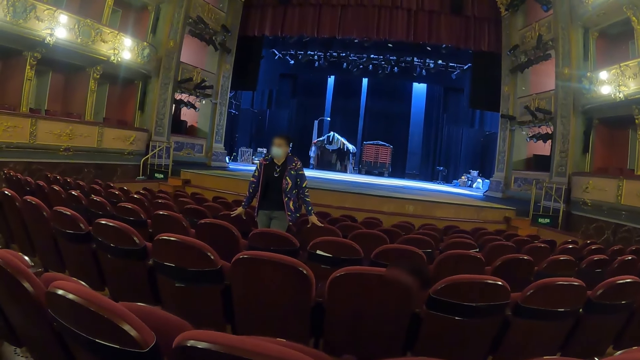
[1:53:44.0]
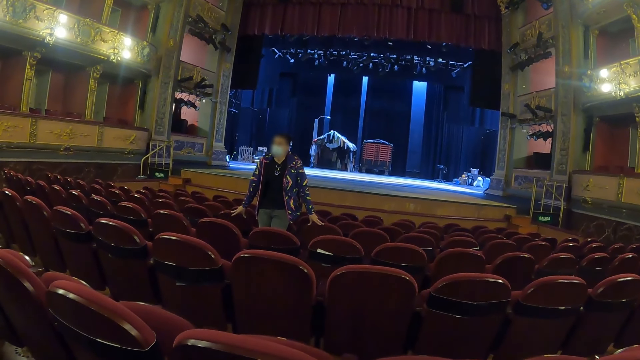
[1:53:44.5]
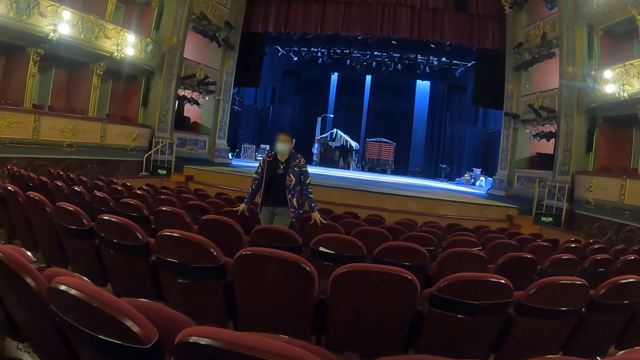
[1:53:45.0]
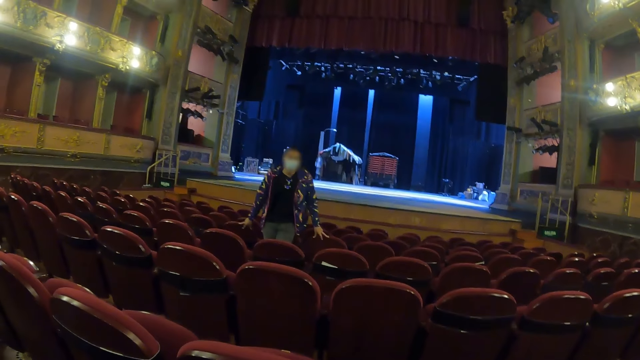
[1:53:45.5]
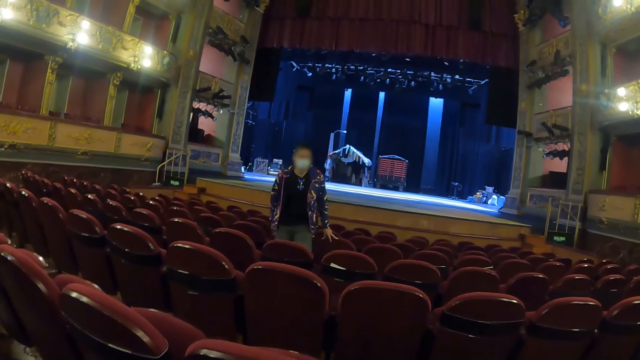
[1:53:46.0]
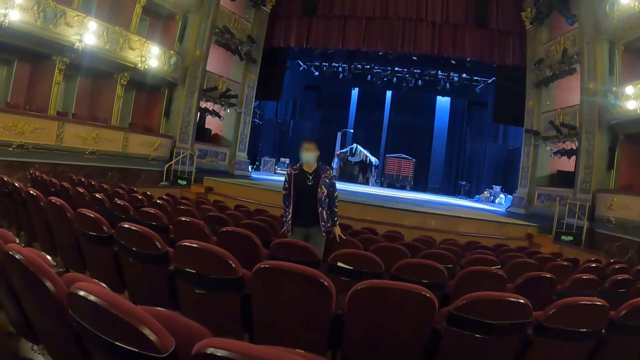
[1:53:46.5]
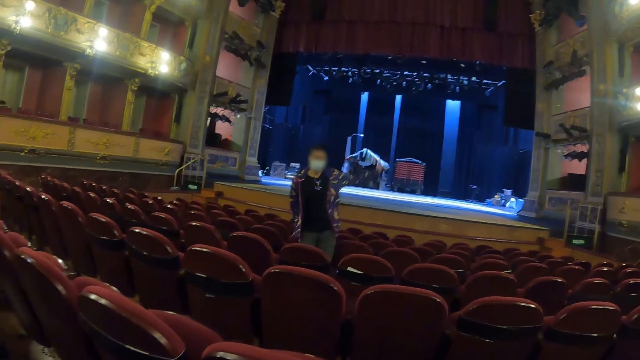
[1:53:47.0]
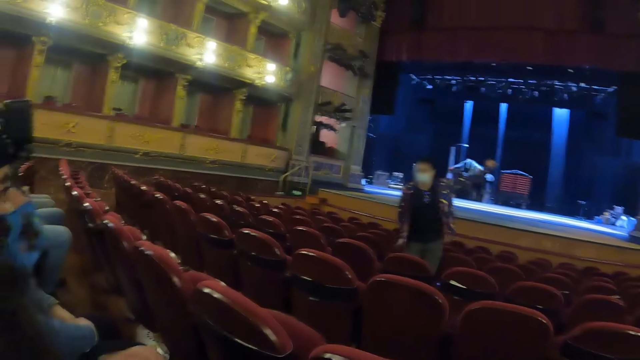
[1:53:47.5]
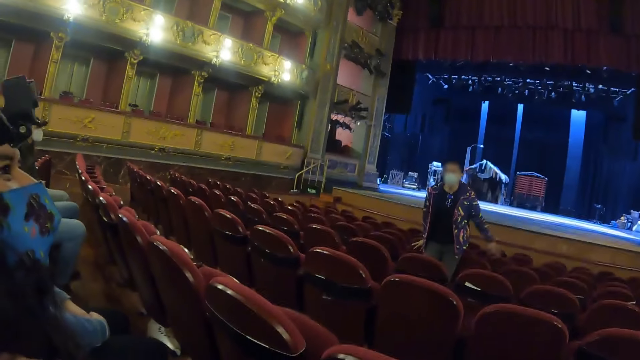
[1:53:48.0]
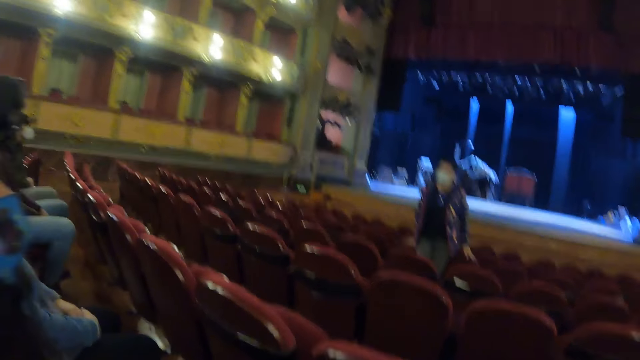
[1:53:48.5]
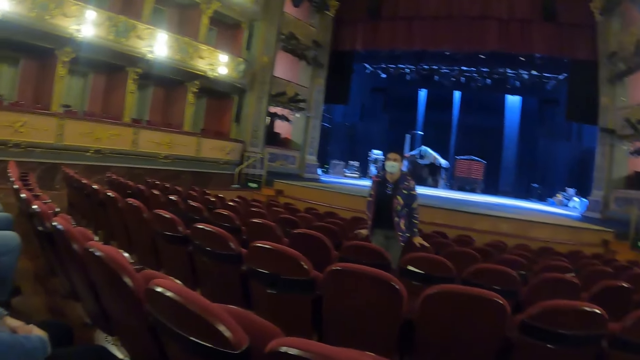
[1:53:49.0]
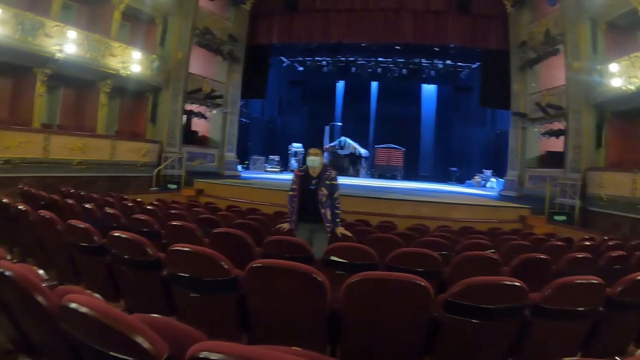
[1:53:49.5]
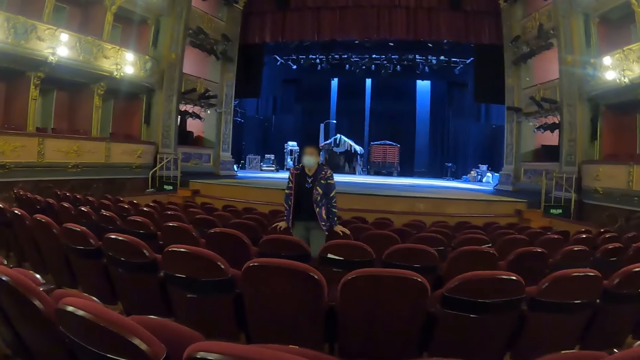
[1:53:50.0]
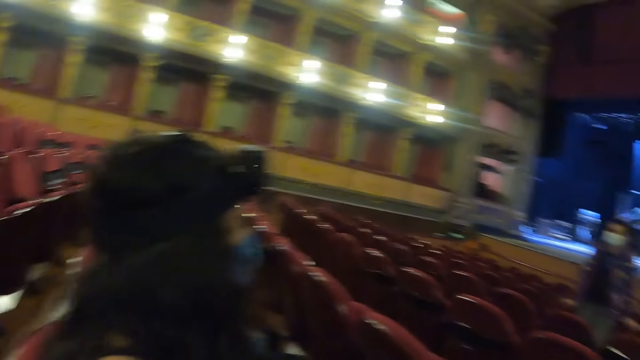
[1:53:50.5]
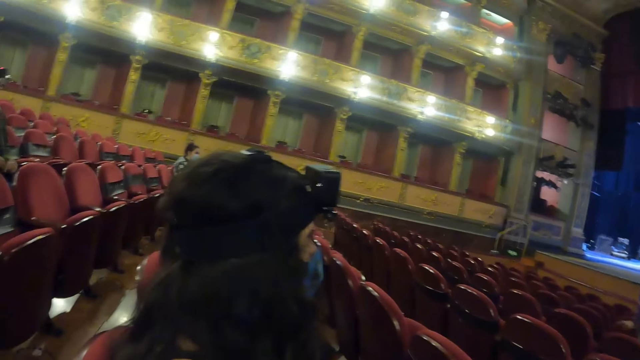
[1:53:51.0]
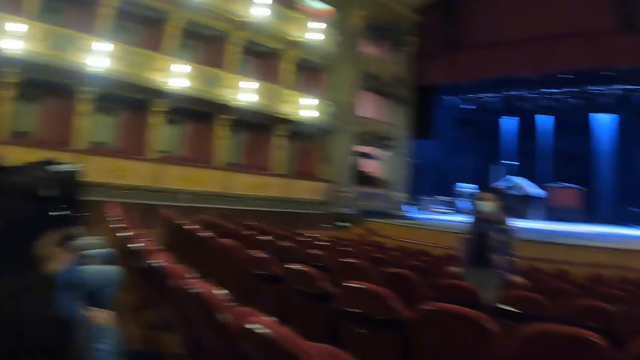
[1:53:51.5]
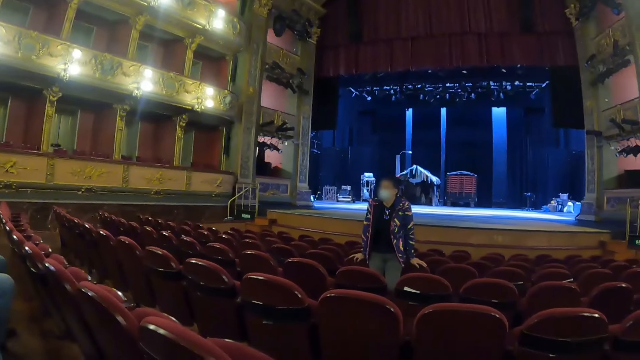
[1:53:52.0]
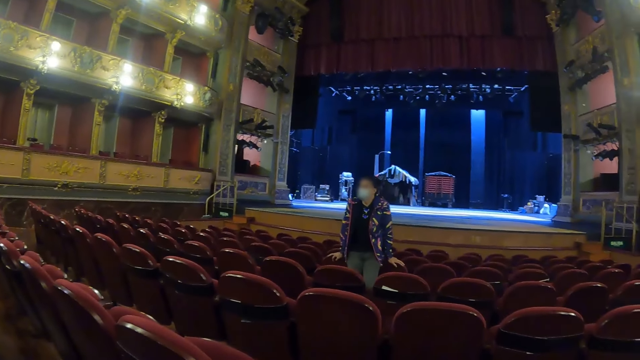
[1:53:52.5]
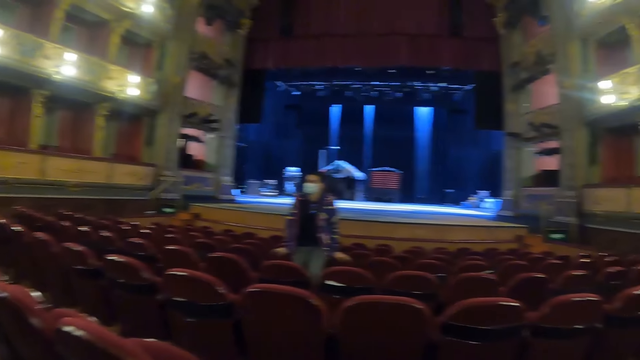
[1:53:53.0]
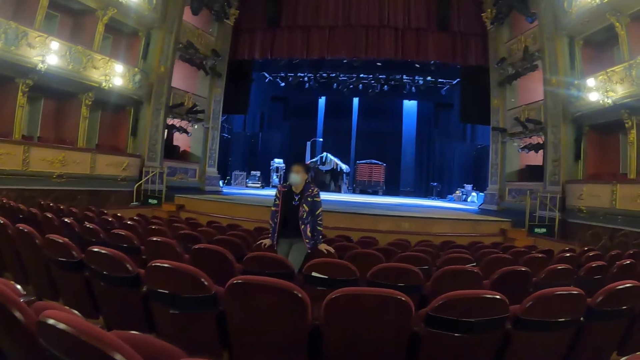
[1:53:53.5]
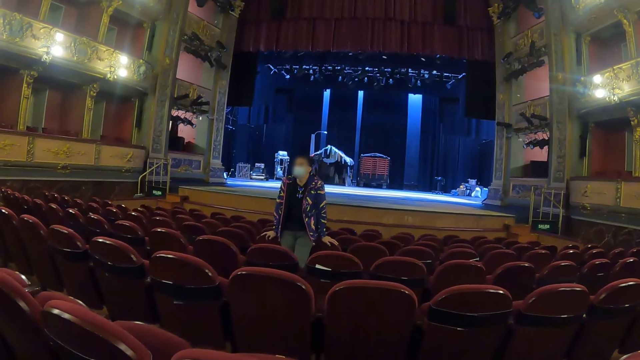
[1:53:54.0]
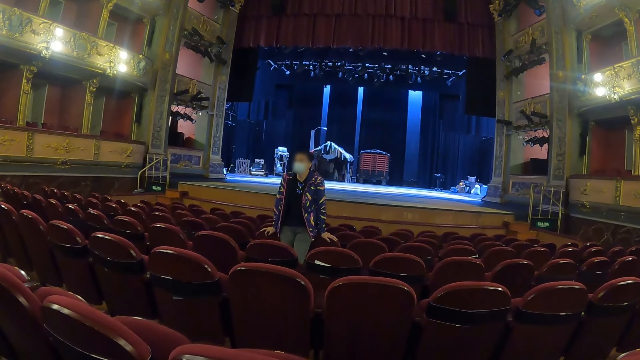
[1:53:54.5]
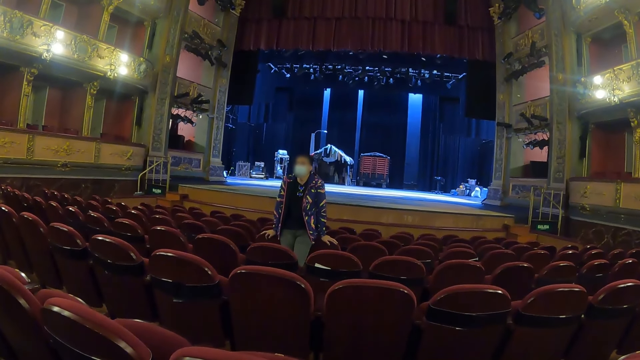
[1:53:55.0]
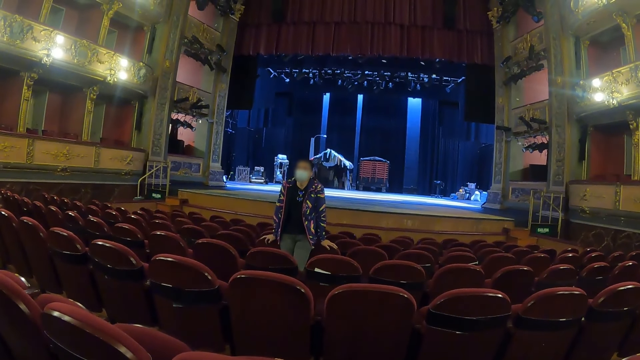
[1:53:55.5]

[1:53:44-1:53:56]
A man speaks. The camera wearer looks around the theater.

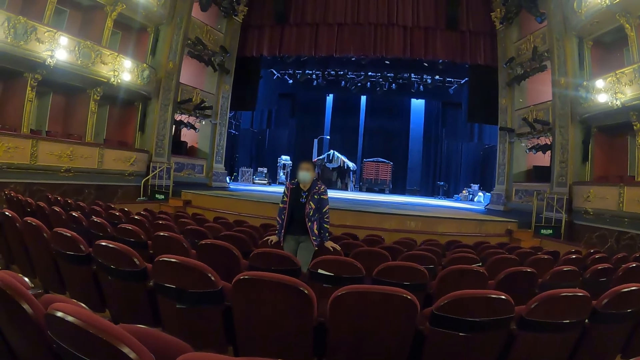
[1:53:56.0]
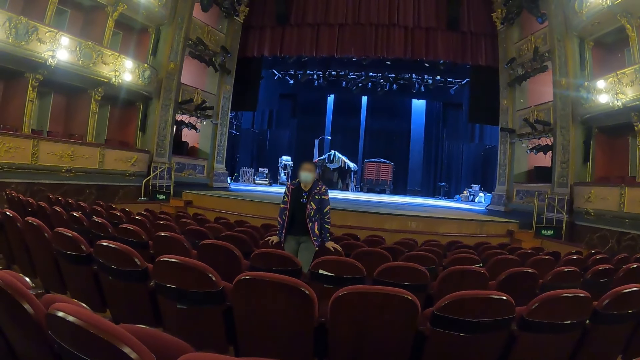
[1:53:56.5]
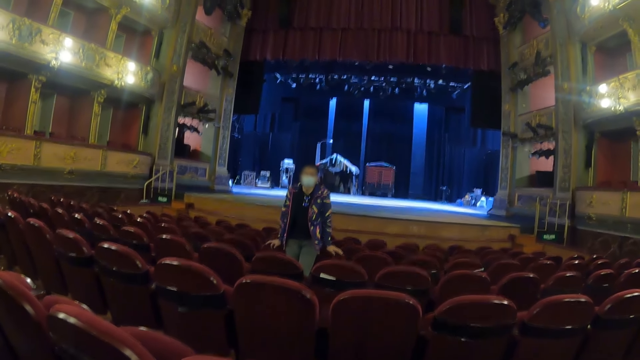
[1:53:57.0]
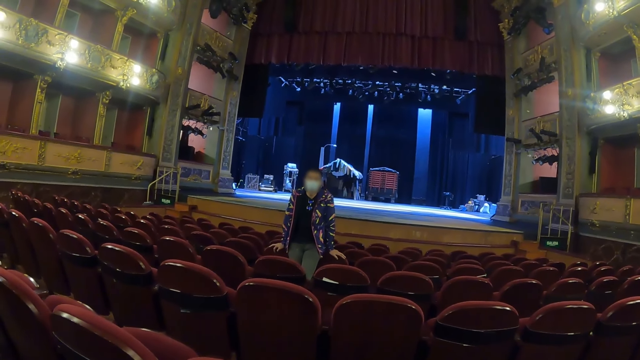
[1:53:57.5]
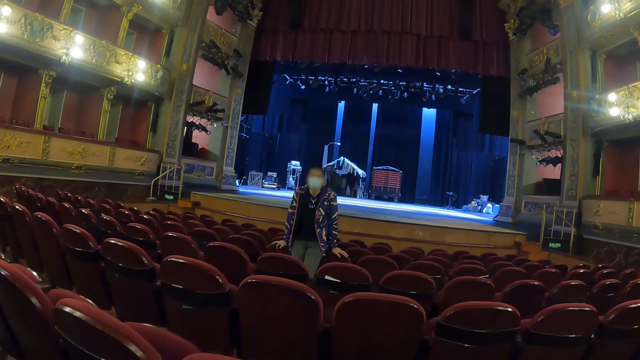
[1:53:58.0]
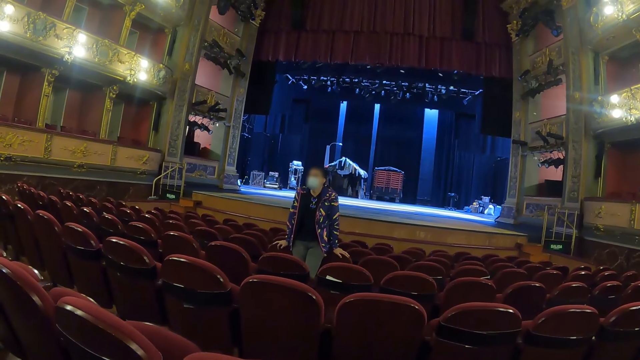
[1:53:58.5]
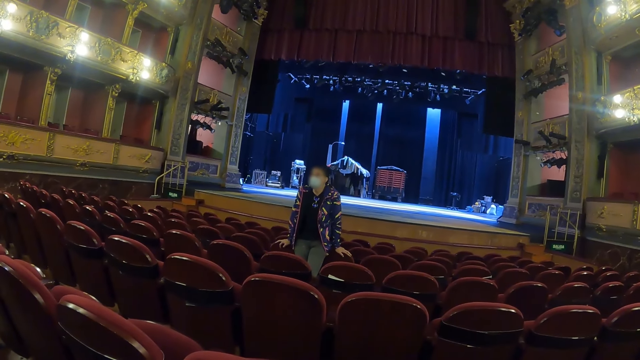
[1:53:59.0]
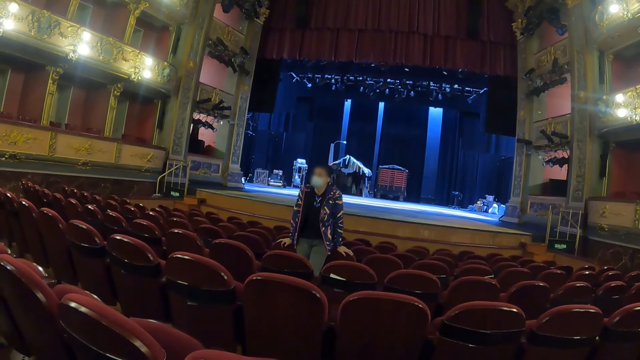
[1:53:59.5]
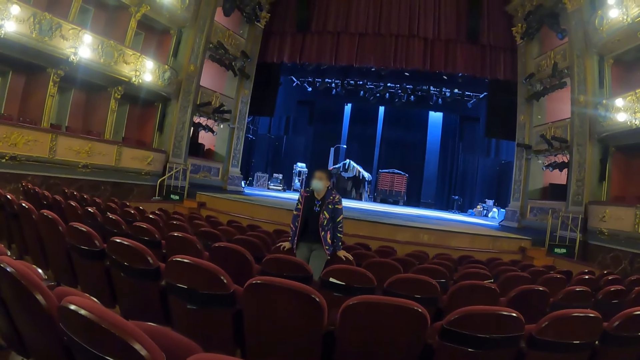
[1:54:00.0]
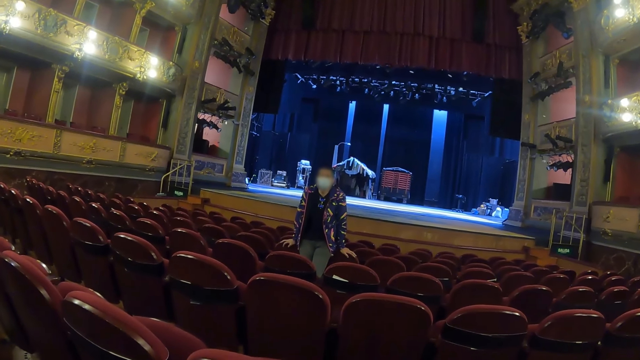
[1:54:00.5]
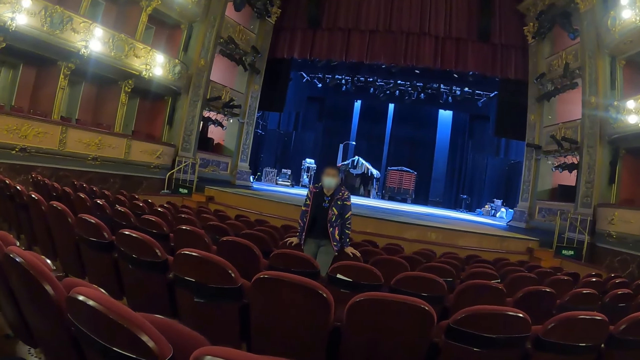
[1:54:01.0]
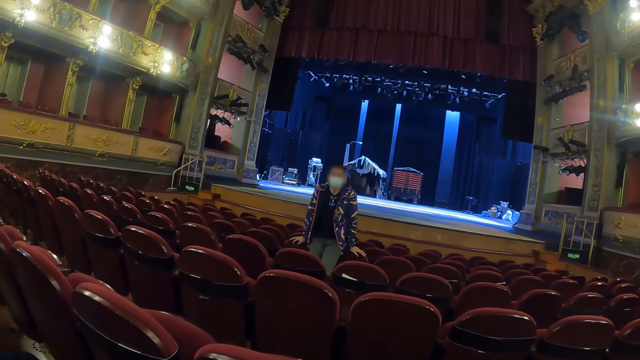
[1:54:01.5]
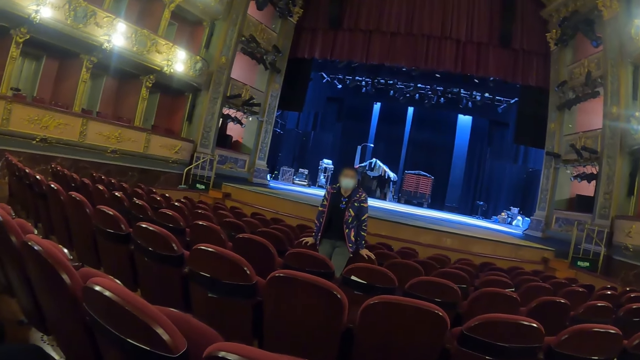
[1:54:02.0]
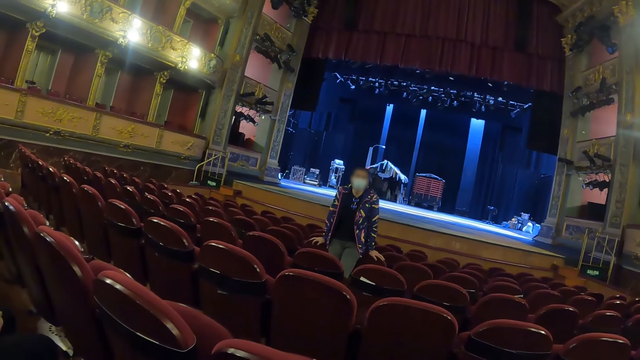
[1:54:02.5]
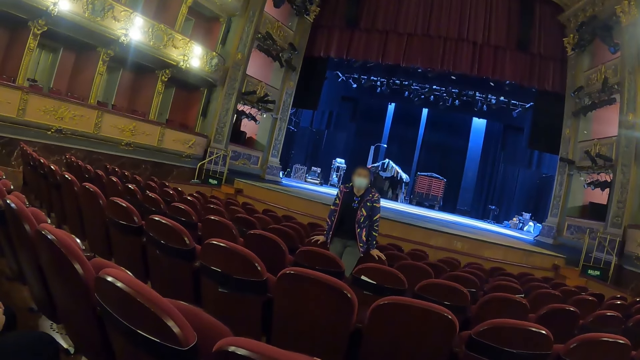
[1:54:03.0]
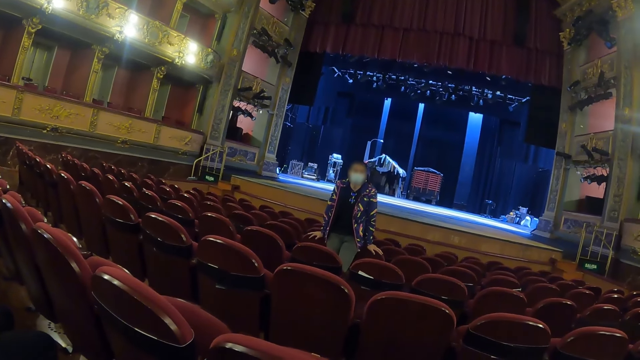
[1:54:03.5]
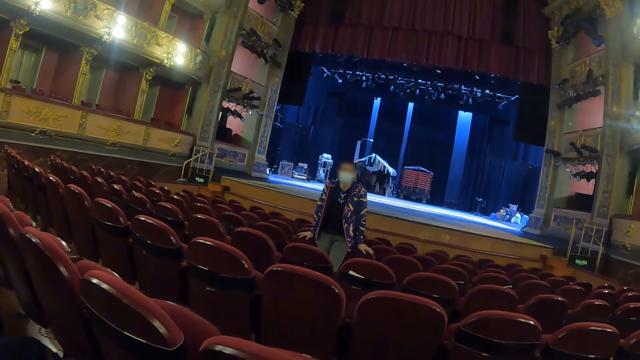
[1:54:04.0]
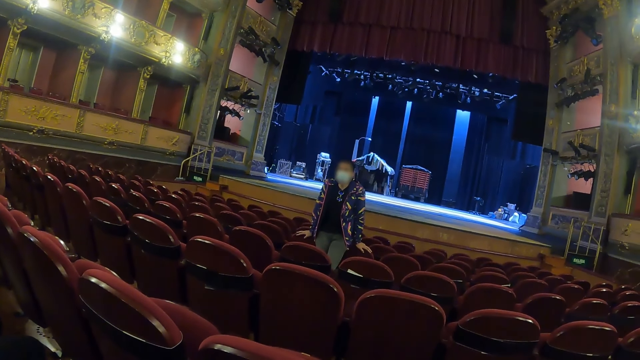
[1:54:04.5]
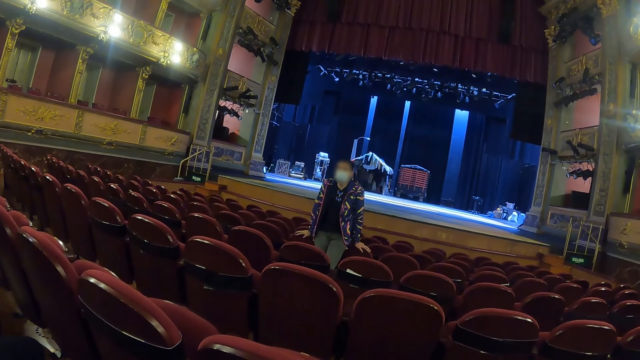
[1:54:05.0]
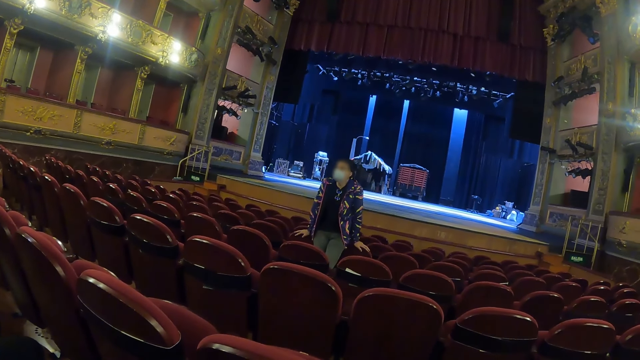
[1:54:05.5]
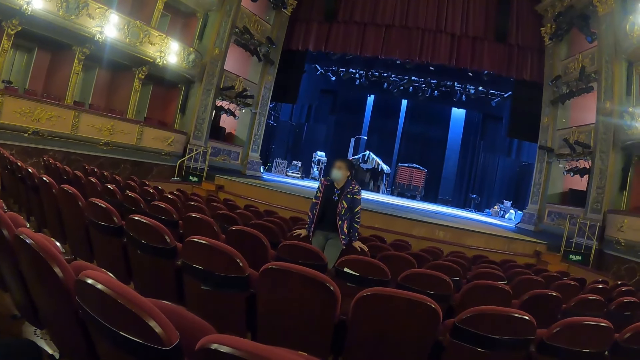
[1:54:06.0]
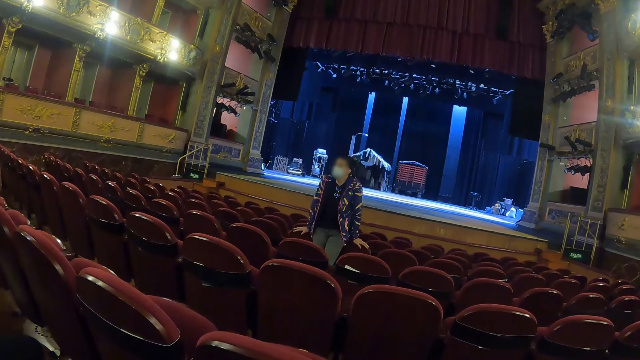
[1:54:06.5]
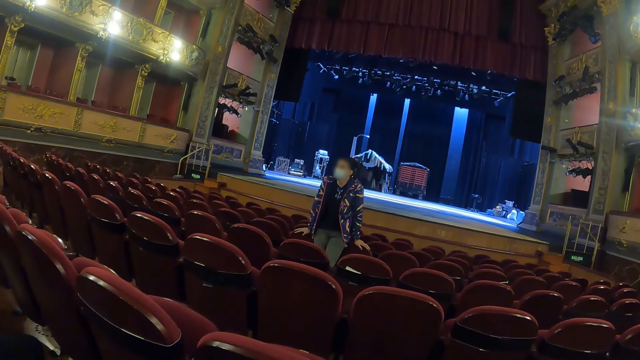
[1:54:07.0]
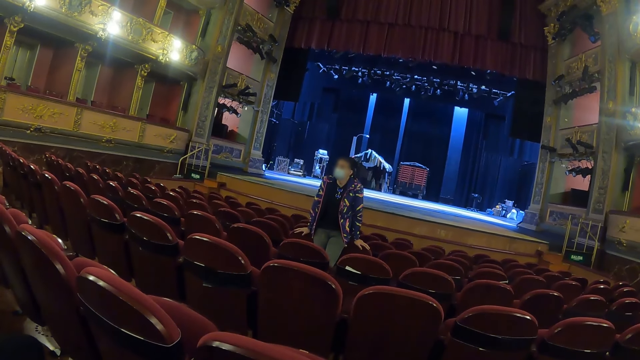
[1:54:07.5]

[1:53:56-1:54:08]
A man speaks.
